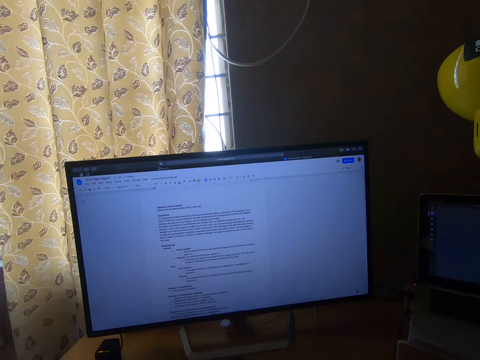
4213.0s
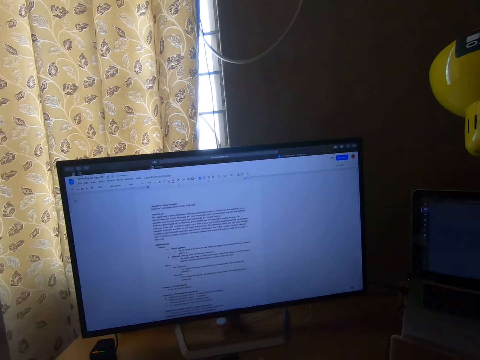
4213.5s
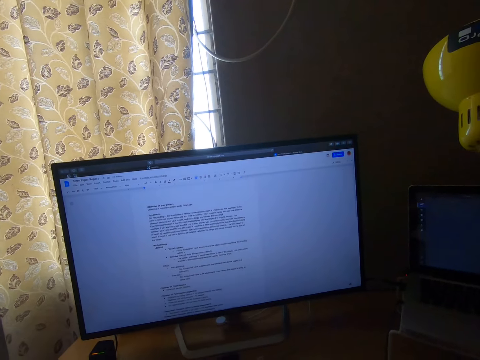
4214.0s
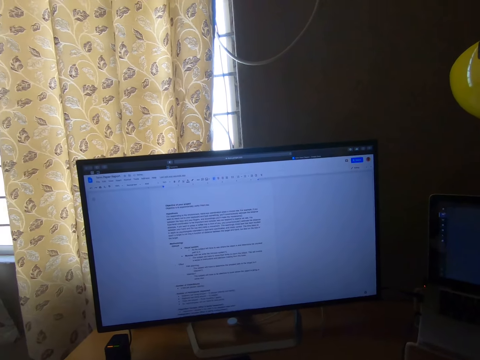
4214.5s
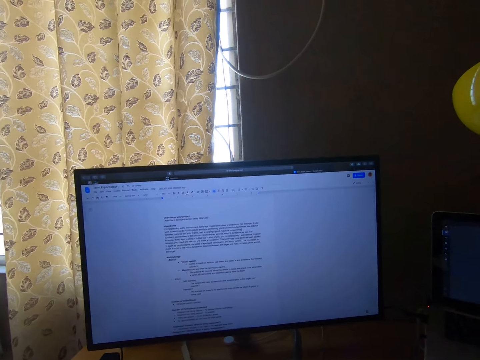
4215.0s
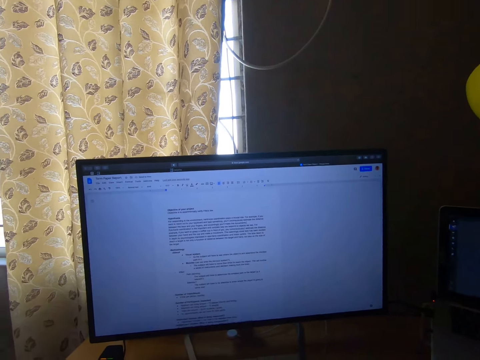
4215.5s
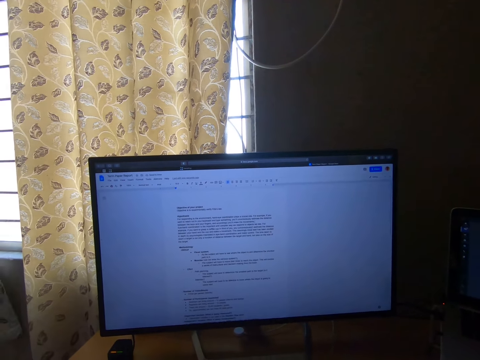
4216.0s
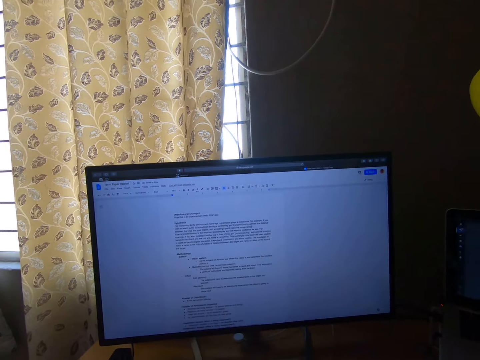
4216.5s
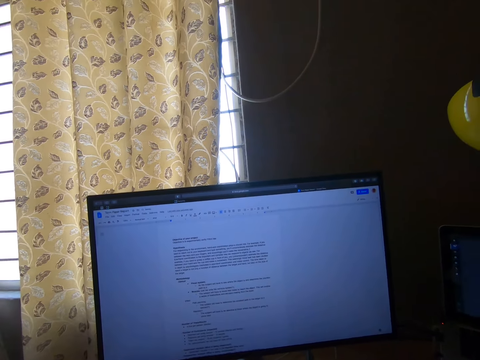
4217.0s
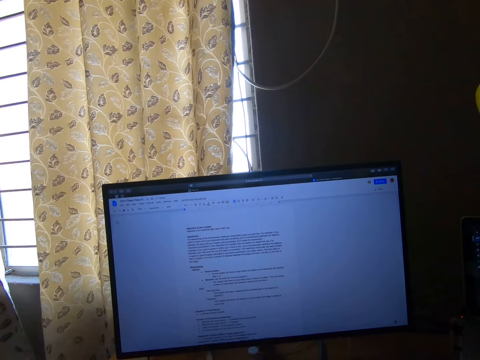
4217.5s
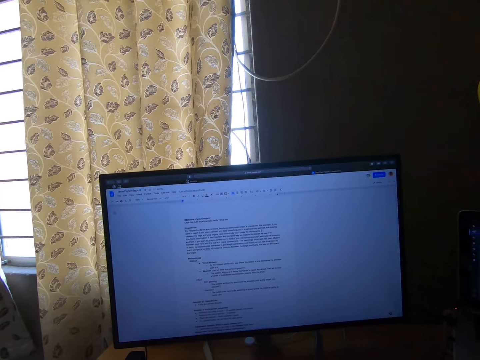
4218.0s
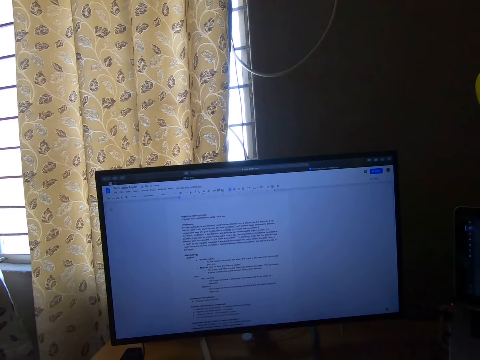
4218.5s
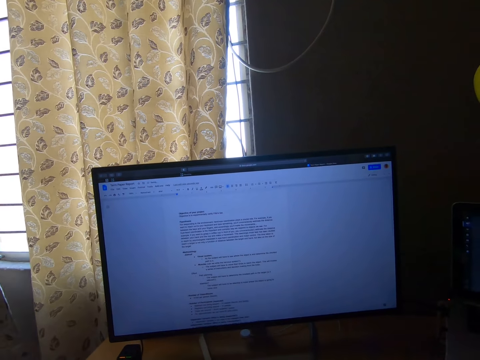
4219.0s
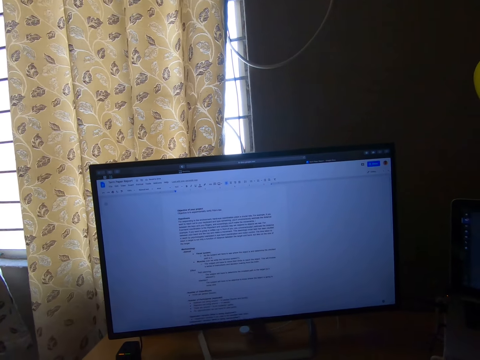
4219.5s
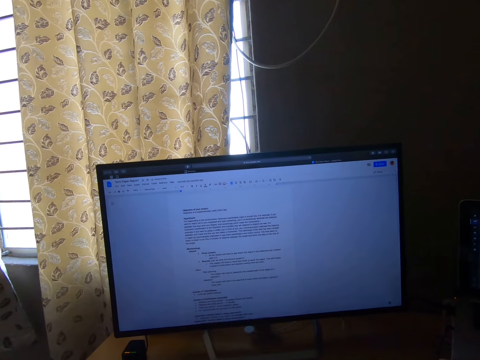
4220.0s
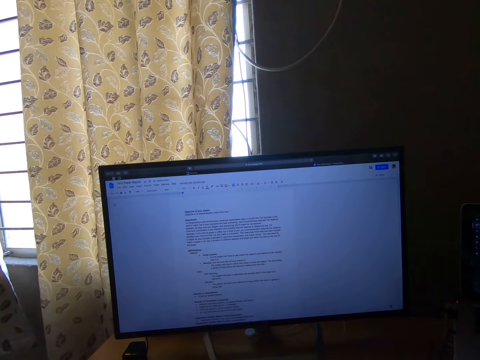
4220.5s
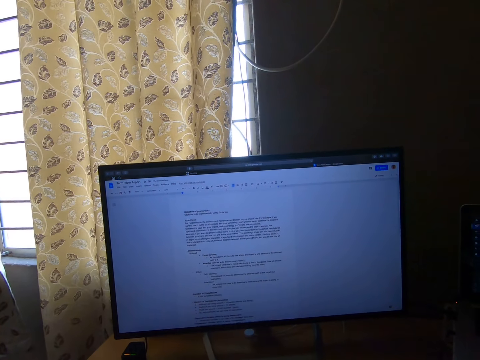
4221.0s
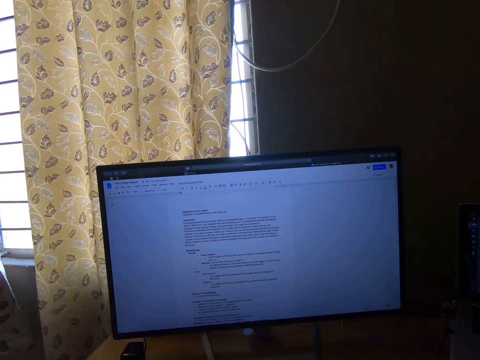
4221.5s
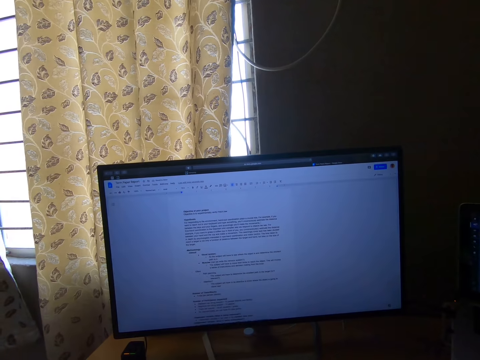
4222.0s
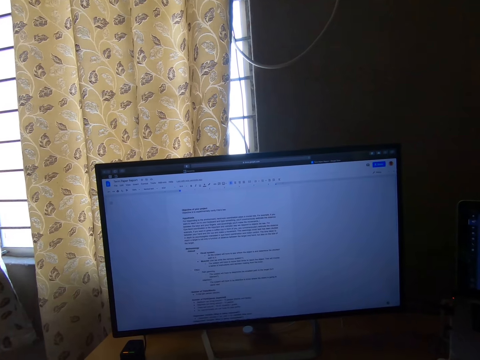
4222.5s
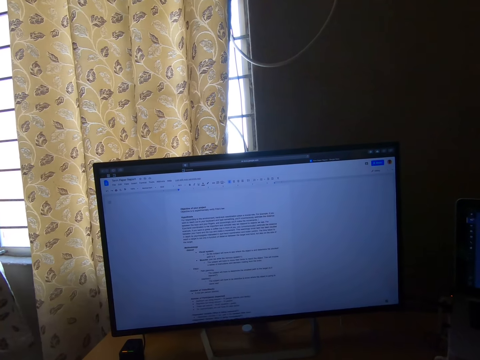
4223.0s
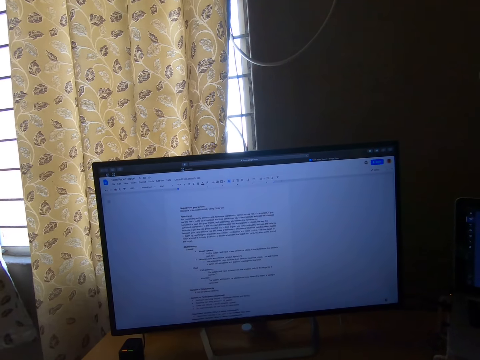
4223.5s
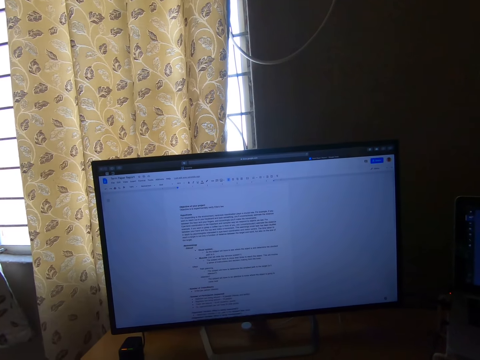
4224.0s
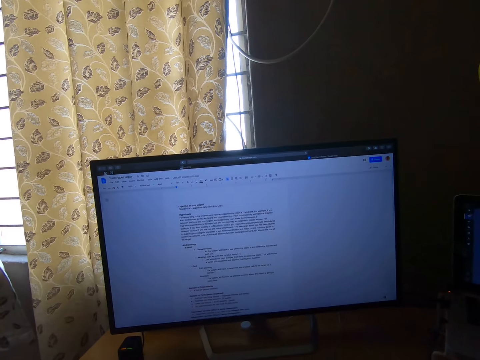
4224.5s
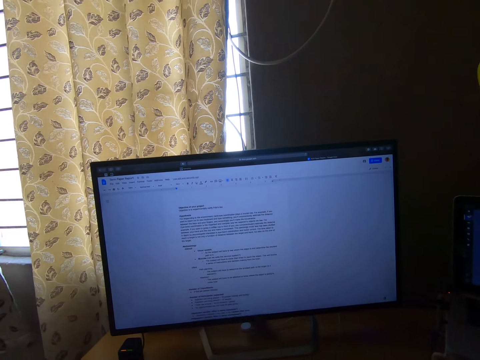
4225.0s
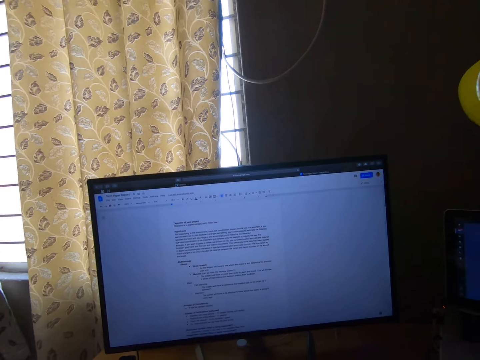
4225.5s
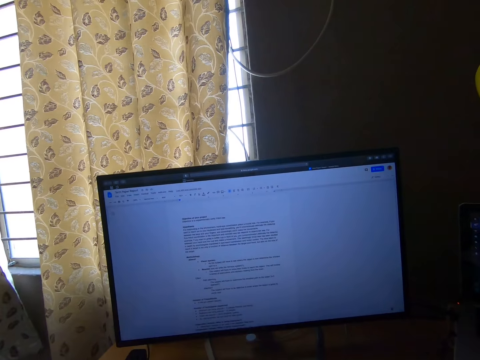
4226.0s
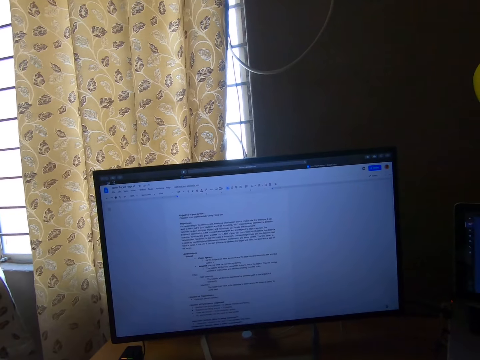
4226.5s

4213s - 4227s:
The camera wearer stares at the computer. They operate the computer. They stare at the computer.

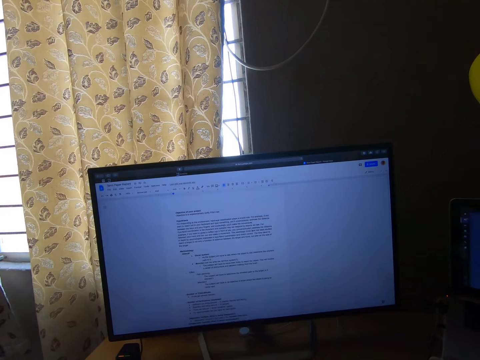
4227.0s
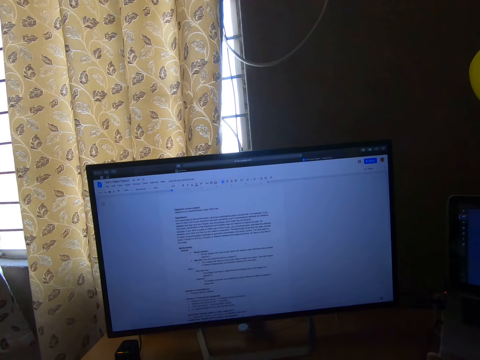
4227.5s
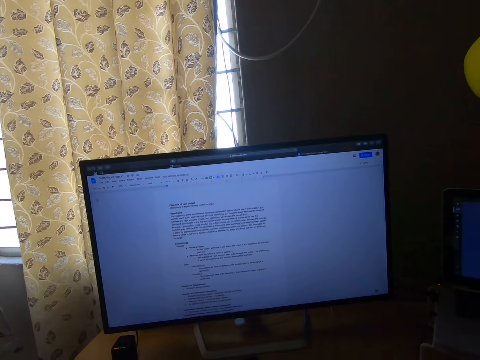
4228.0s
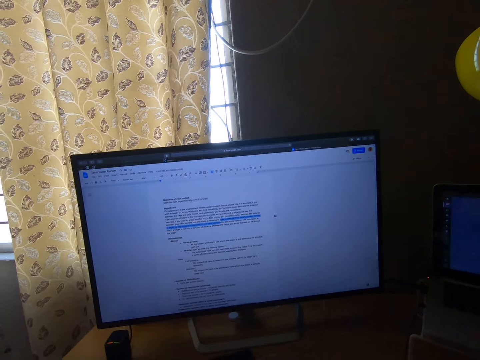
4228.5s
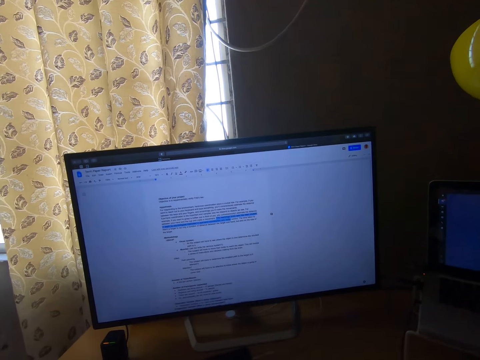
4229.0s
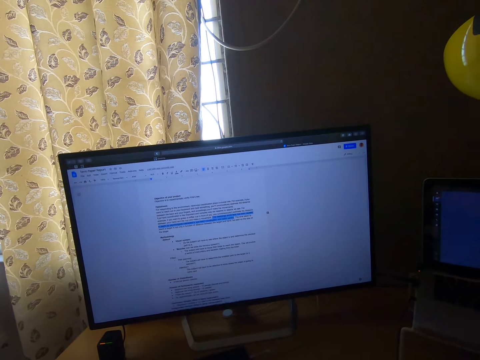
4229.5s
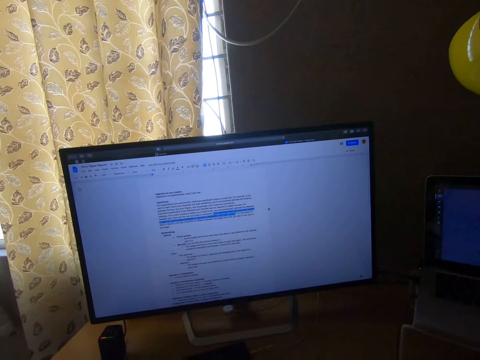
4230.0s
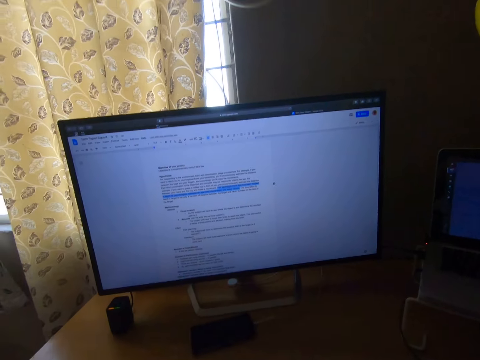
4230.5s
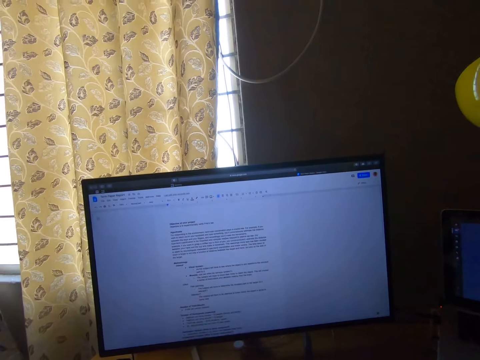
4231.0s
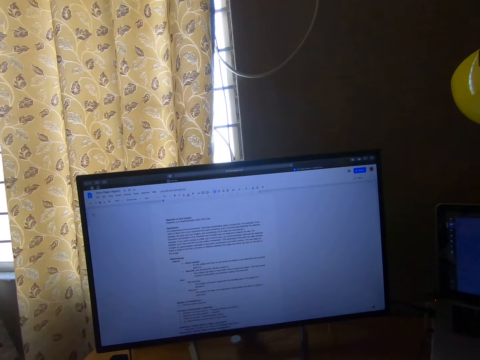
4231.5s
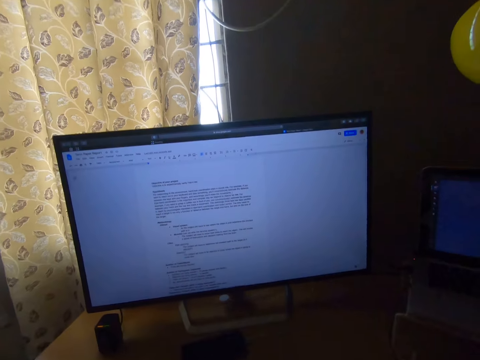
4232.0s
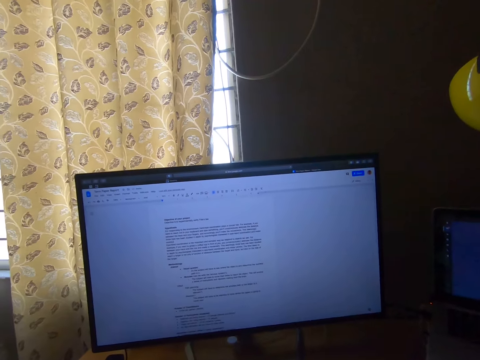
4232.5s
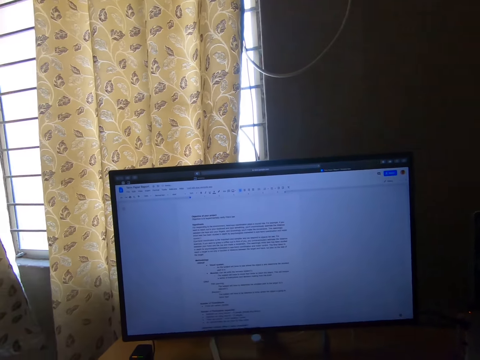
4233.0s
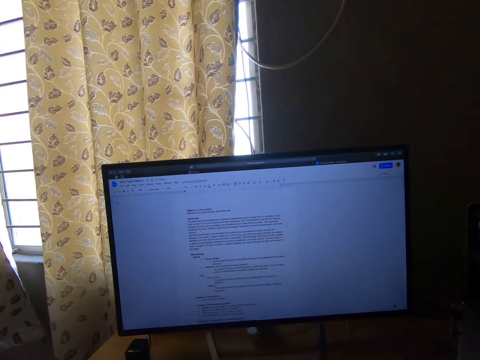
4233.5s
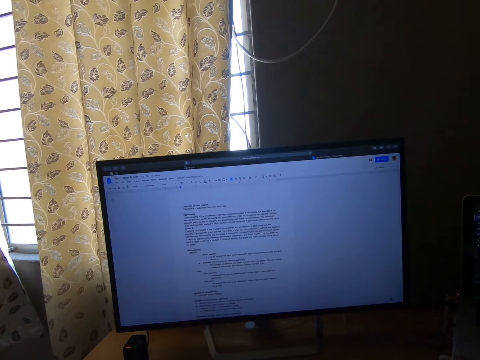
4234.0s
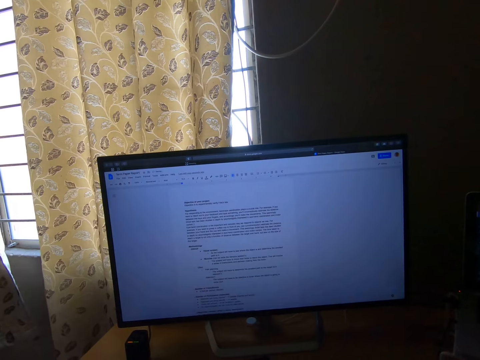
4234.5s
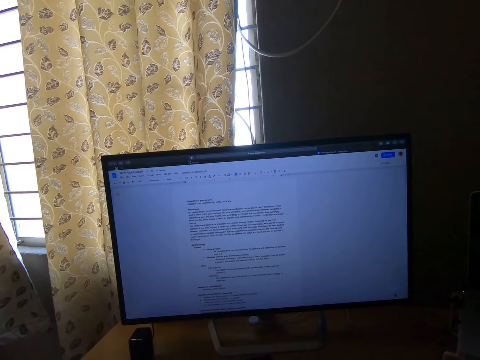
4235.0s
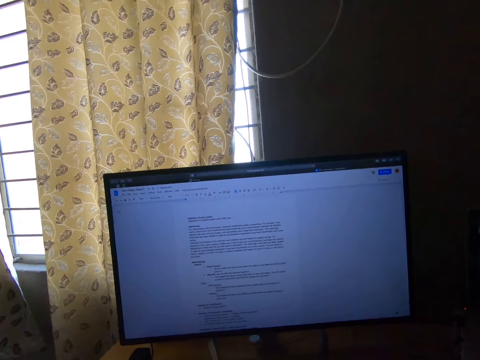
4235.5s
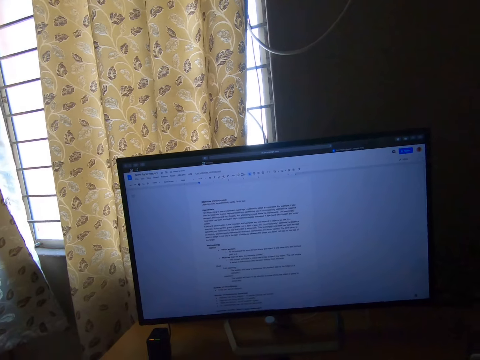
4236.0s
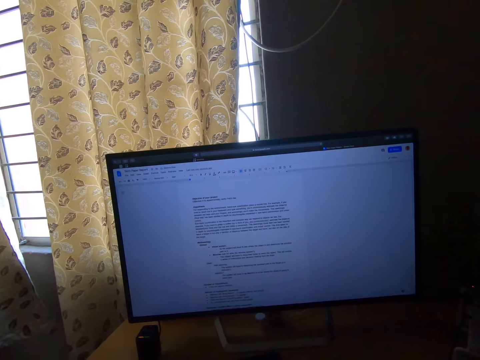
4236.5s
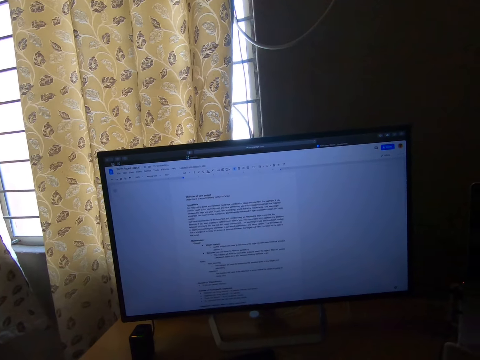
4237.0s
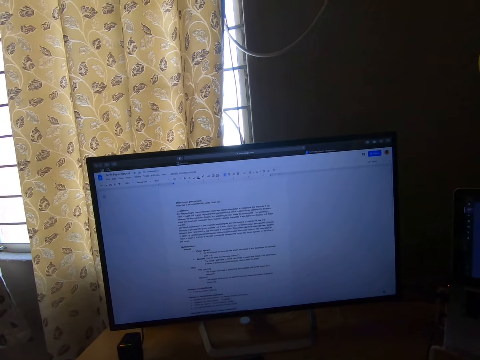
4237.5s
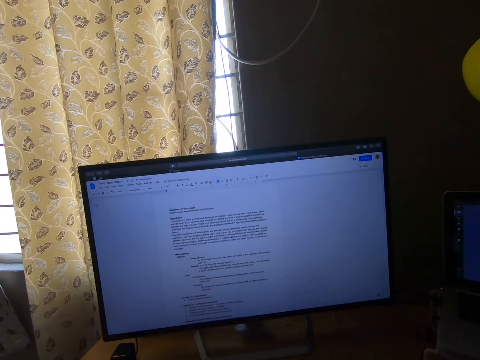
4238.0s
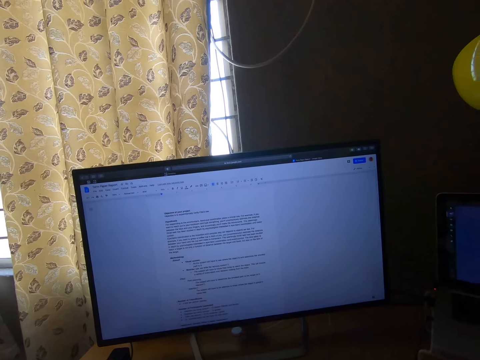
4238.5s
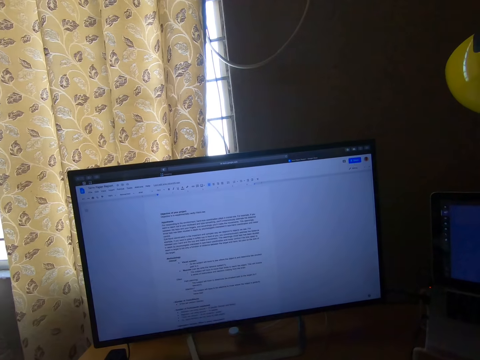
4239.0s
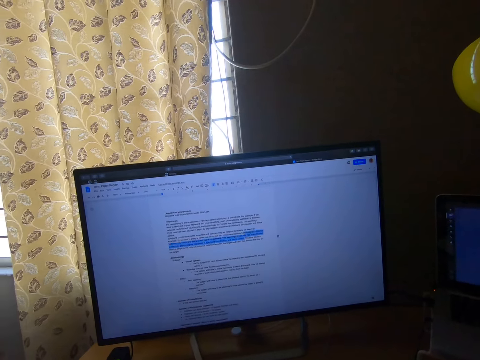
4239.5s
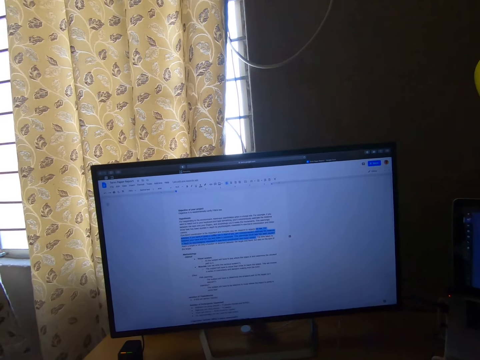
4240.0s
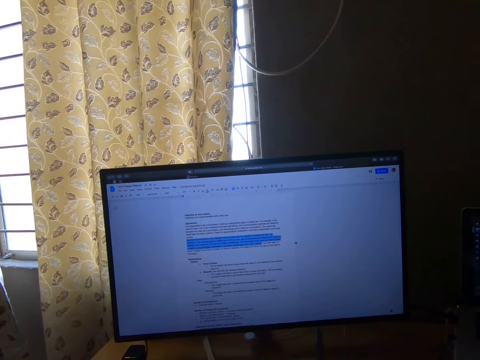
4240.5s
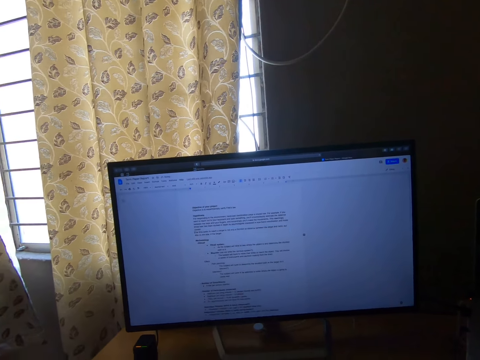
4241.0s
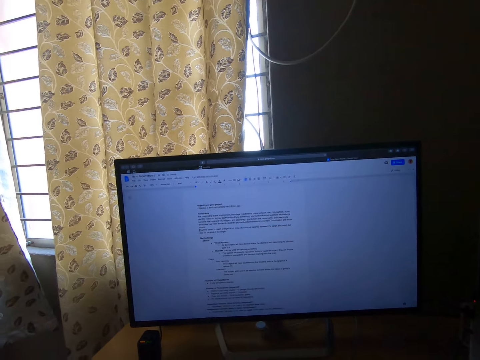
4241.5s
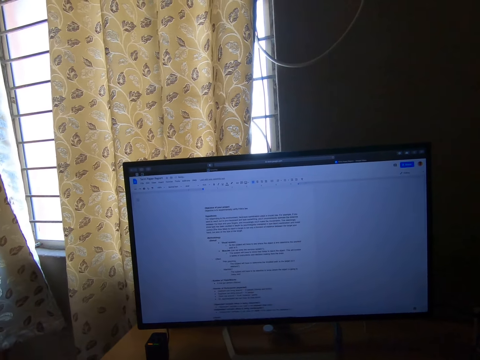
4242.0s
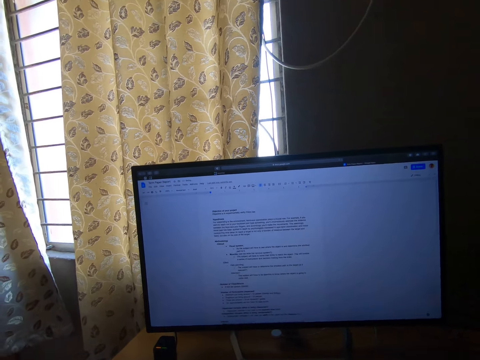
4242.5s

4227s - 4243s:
The camera wearer operates the computer. They stare at the computer. They operate the computer.
